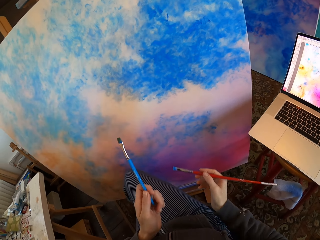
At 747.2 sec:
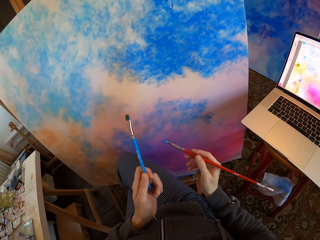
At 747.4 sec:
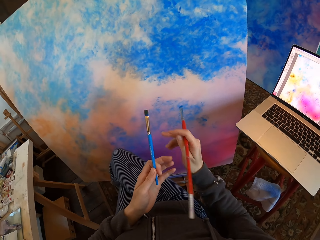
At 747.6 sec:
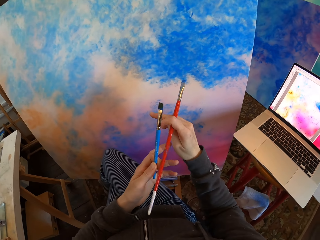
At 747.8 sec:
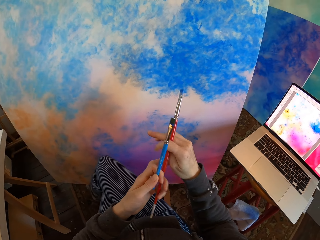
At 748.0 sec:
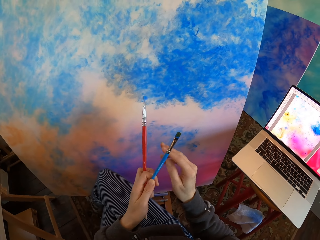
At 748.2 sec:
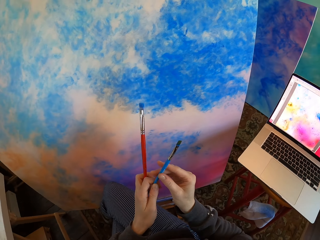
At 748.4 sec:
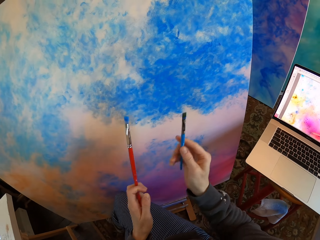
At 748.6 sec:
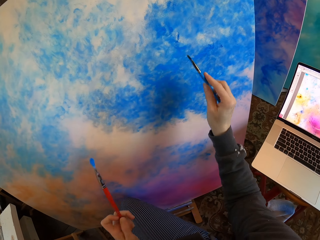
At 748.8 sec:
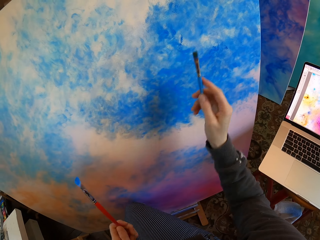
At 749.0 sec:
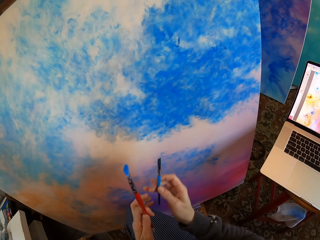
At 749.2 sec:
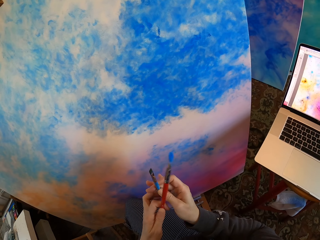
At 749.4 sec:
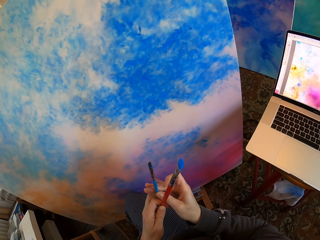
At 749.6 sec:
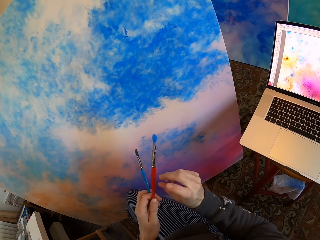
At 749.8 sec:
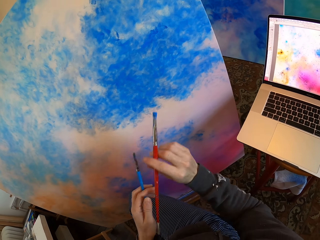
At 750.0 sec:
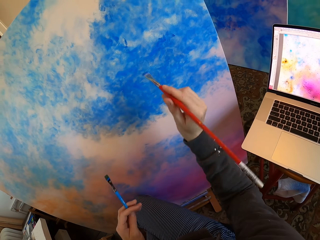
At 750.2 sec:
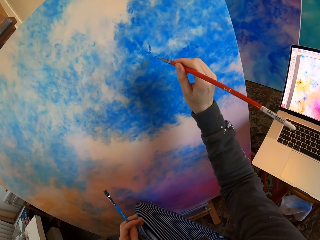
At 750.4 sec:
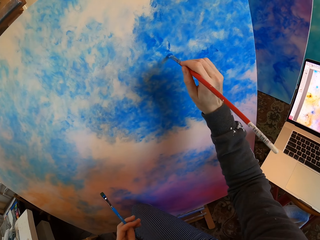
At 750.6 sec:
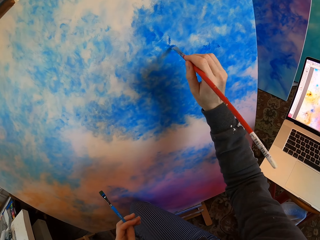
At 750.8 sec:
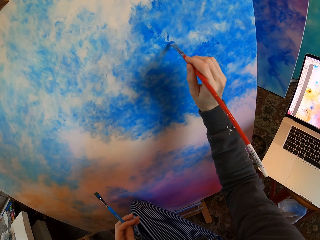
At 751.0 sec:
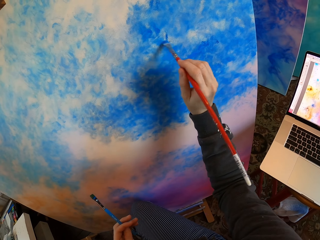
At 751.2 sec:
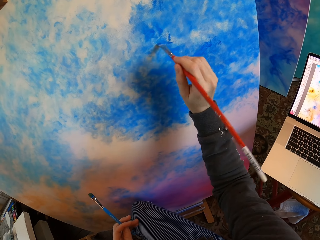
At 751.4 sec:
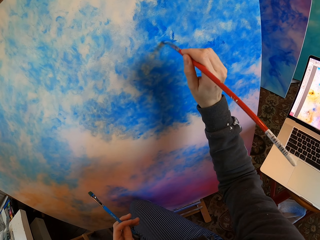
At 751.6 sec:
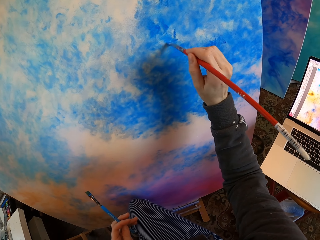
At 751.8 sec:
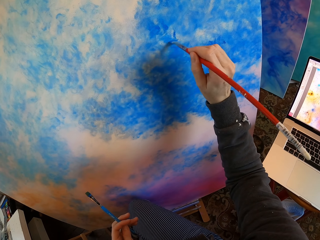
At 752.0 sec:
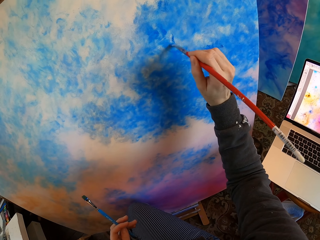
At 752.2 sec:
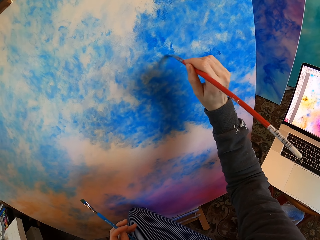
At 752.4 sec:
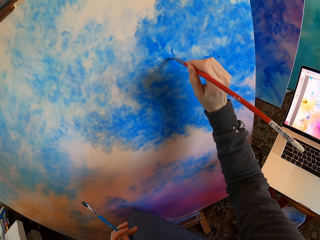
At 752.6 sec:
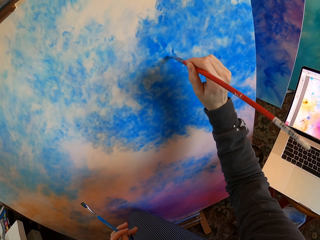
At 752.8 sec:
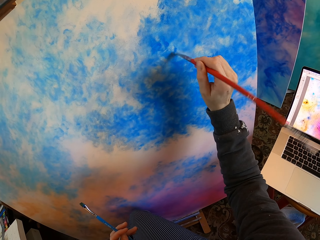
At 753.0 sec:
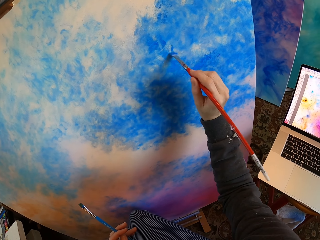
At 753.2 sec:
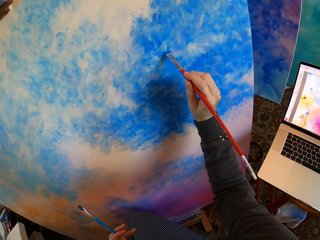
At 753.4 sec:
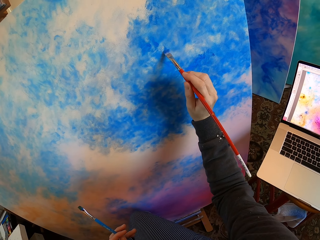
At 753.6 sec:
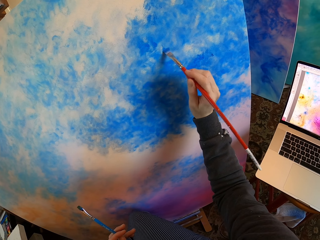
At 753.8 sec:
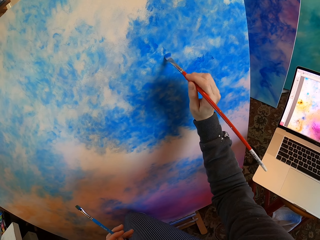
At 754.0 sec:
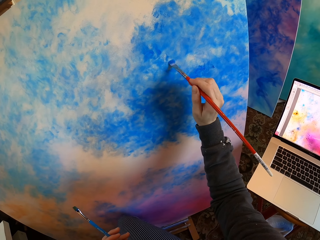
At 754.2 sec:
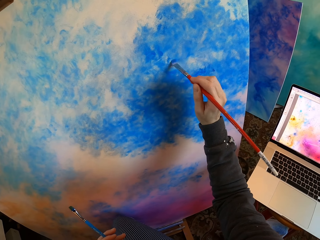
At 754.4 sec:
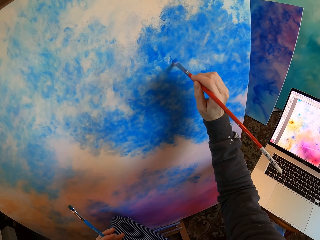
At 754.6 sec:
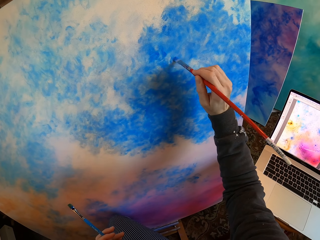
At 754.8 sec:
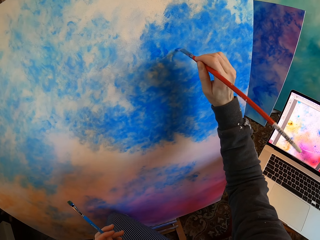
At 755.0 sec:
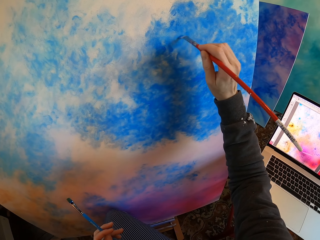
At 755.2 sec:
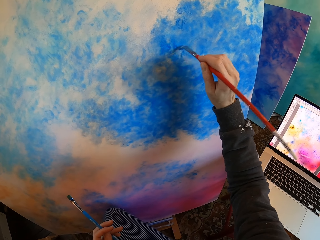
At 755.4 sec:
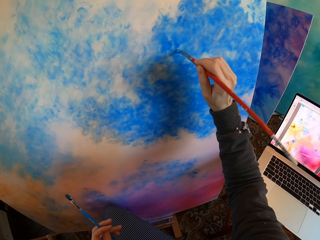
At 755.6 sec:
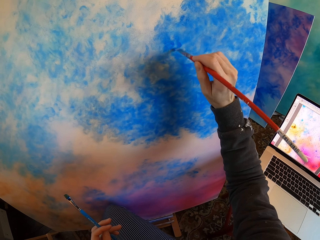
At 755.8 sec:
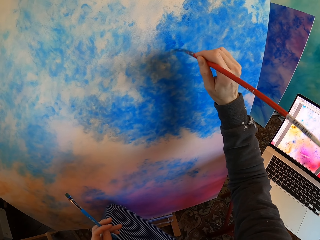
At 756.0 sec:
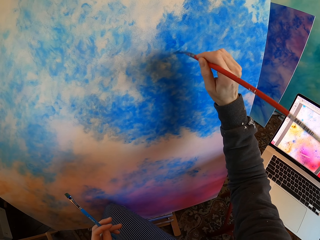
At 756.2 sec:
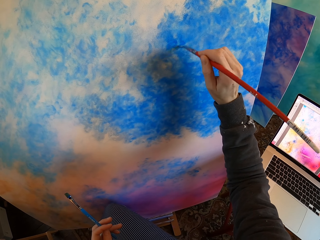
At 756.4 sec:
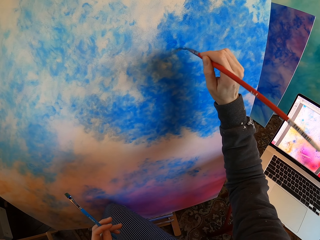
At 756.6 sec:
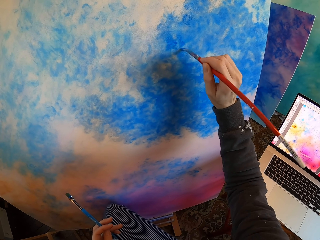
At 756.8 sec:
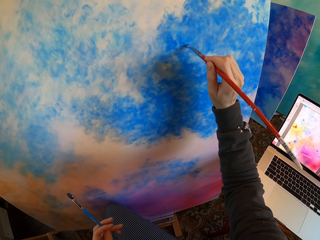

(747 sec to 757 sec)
The camera wearer holds the paint brush or drawing color brush with his hands. He exchanges the drawing color brushes. He paints the wall paper or board with the paint brush.

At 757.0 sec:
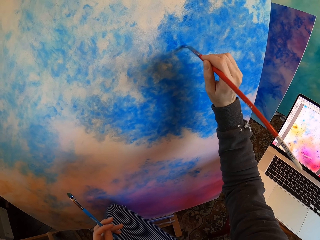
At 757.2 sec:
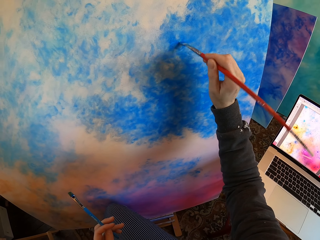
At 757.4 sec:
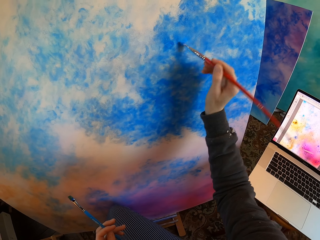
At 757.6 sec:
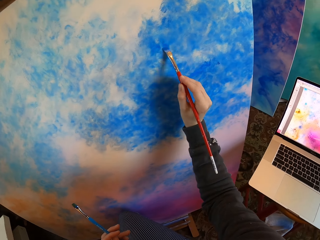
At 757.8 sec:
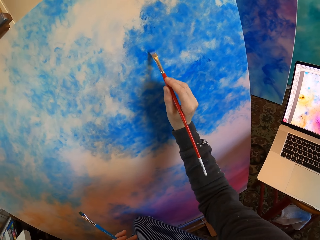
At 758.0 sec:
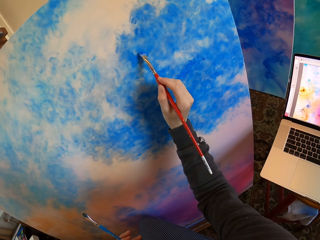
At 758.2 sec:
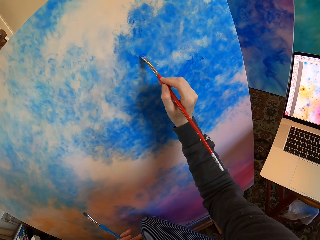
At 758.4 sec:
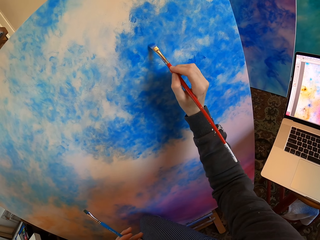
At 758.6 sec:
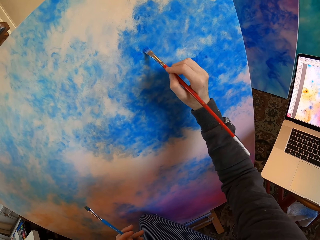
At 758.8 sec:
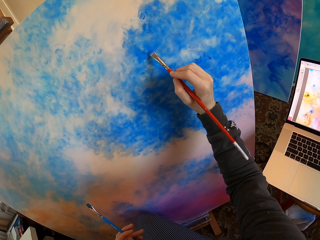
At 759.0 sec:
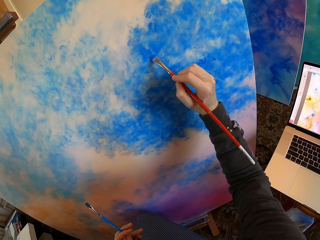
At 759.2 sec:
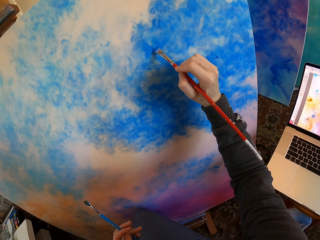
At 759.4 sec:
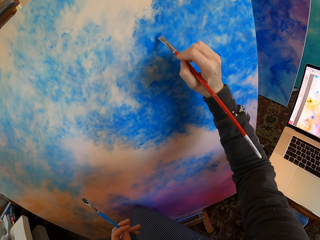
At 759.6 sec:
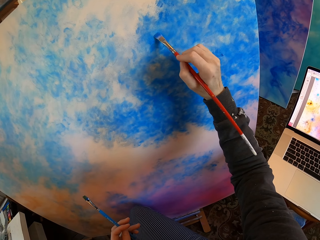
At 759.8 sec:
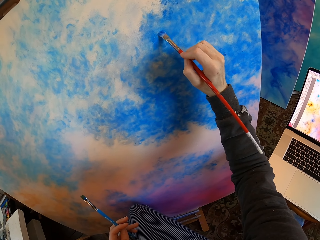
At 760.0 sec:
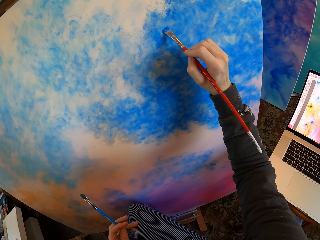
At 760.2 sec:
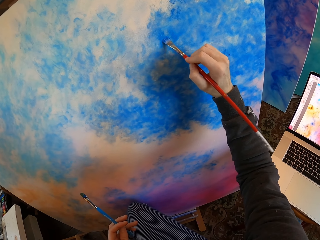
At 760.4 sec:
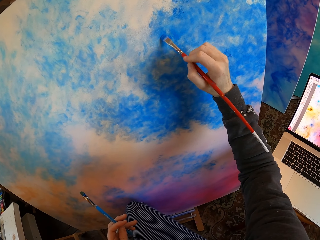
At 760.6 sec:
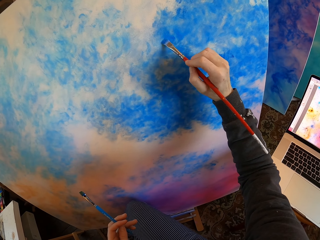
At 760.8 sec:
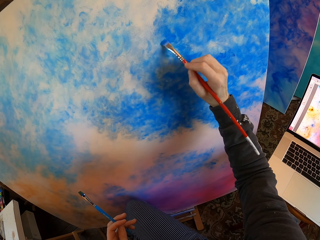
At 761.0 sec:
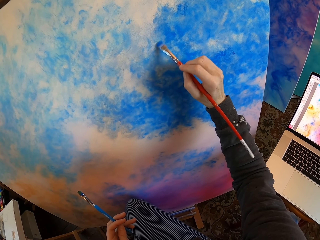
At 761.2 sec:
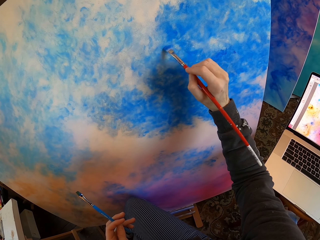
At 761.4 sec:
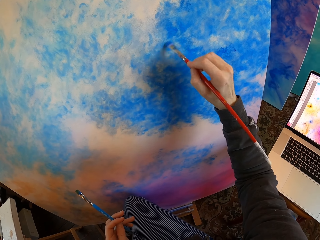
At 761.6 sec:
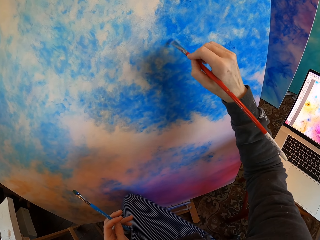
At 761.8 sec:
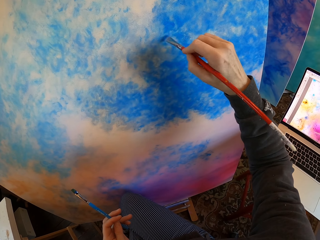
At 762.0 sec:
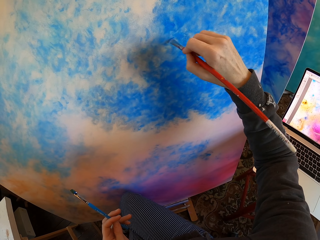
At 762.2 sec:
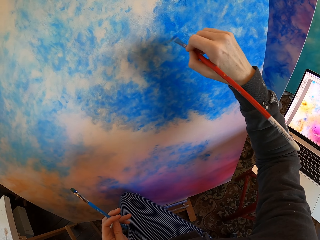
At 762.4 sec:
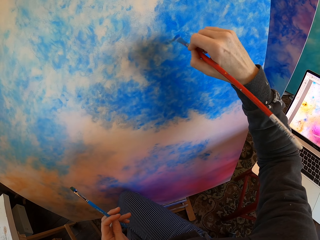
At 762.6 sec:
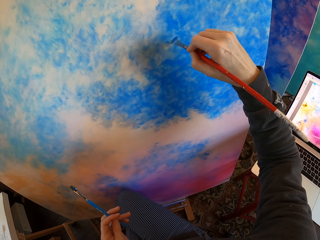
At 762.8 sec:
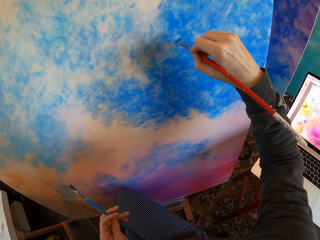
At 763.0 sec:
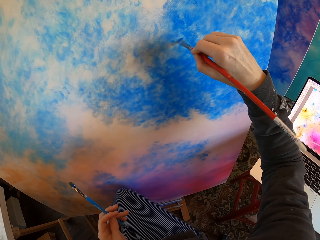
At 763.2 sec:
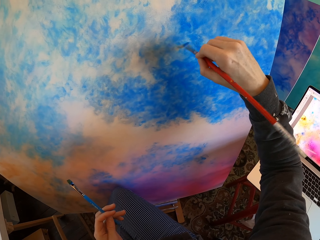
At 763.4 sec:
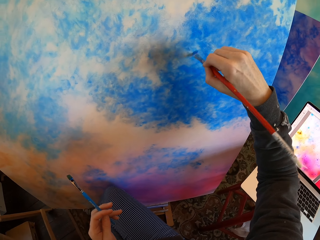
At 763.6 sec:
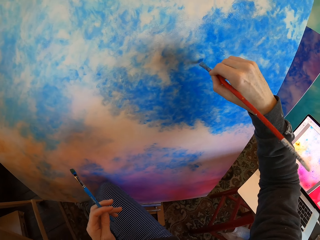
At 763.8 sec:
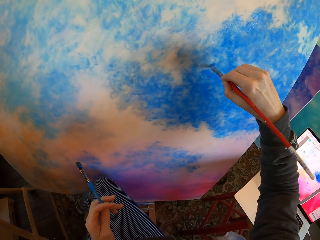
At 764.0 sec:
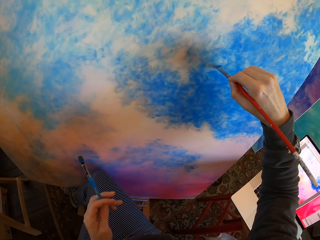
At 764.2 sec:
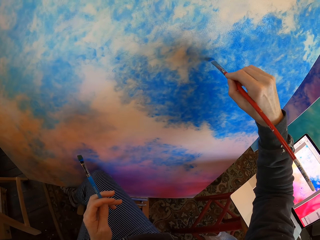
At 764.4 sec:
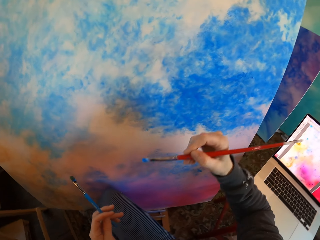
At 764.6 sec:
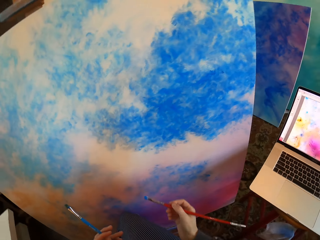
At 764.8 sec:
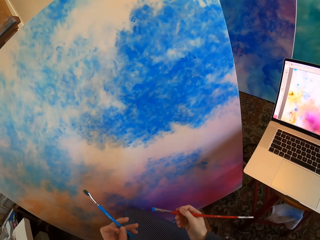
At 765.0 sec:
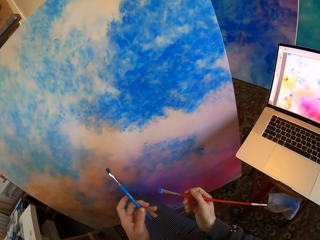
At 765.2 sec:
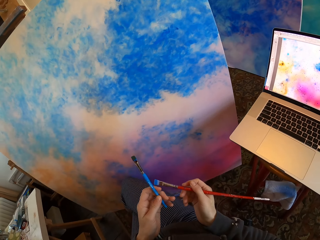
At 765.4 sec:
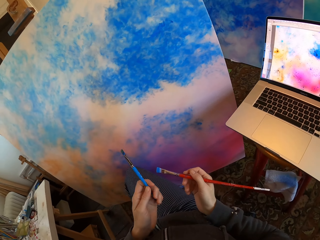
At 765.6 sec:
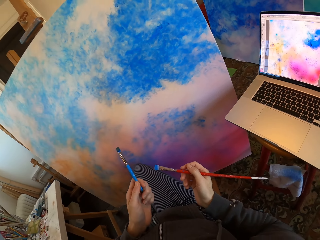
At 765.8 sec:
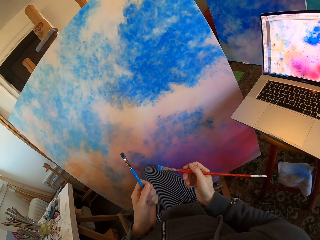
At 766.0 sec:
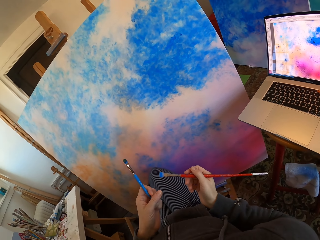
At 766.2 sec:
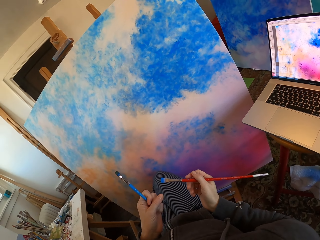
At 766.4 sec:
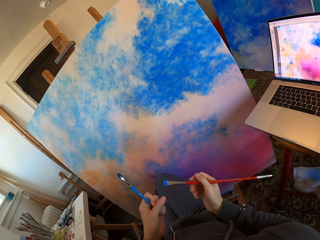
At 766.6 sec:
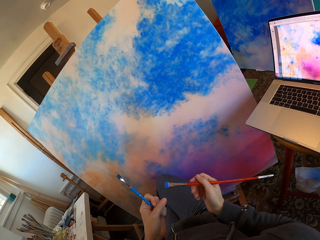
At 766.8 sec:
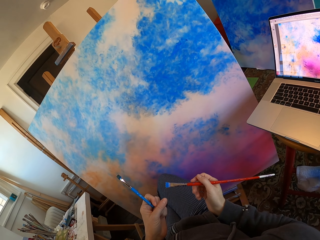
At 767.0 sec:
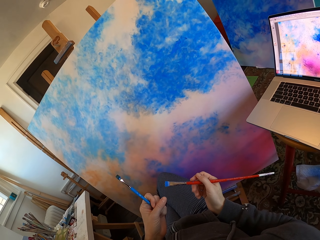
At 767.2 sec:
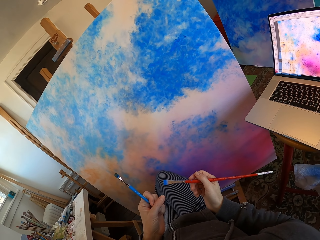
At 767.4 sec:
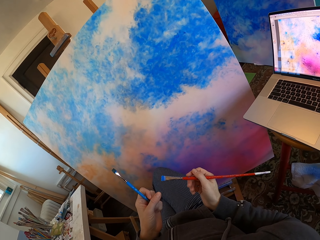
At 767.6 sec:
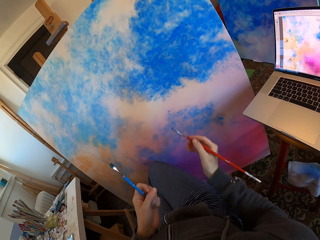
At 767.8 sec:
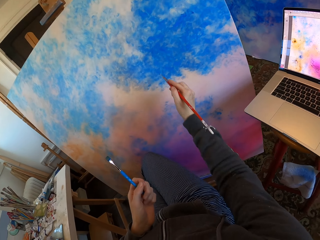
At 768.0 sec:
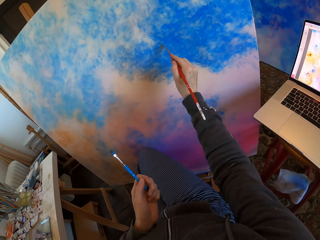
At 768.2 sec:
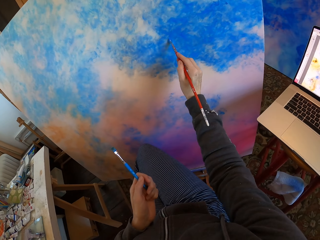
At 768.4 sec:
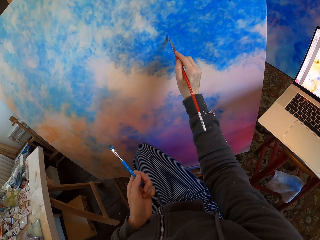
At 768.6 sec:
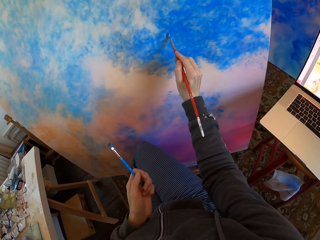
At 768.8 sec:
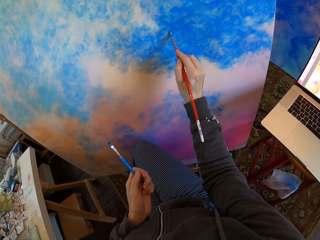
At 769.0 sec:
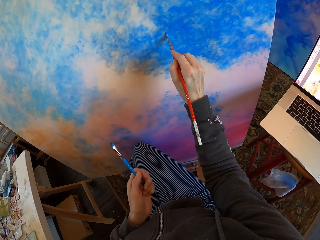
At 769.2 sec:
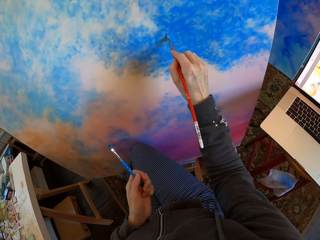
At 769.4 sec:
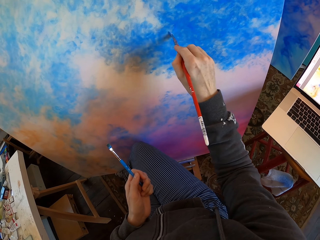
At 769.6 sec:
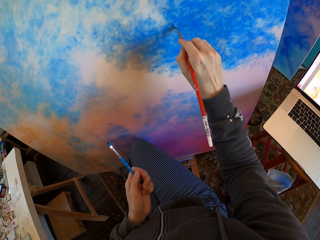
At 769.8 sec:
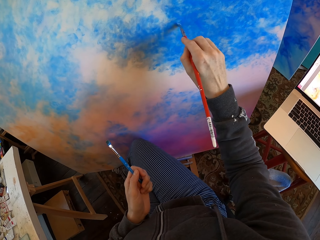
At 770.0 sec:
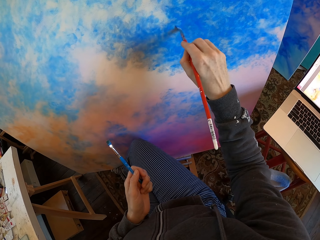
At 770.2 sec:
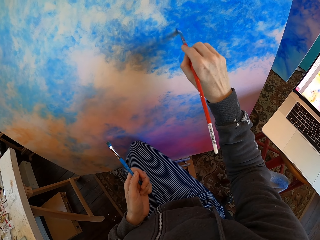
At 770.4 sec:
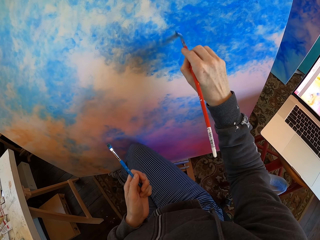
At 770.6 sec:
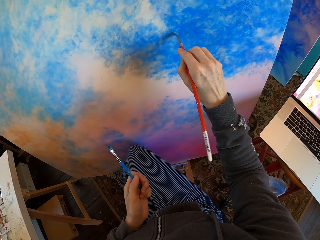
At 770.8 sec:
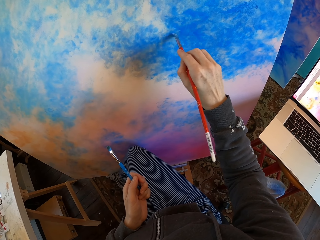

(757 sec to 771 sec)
The camera wearer turns to the side. He colors a board or wall paper with a drawing color brush or paint brush. He turns to the side. He colors the board with the drawing color brush. He turns to the side. He holds the paint brush with his hands. He paints the wall paper with the paint brush.
